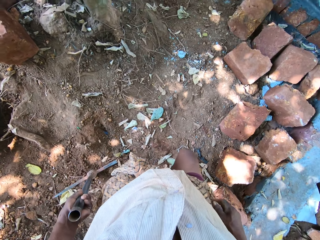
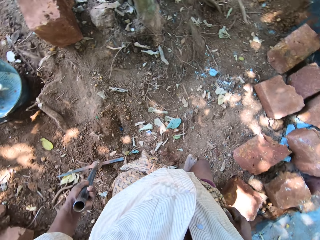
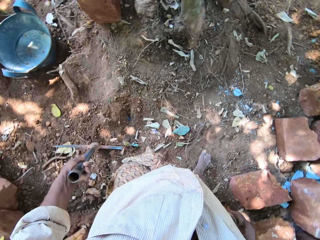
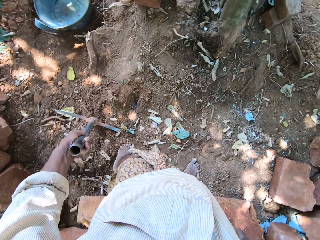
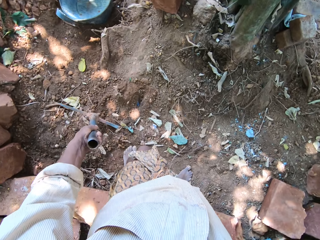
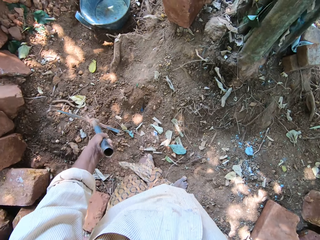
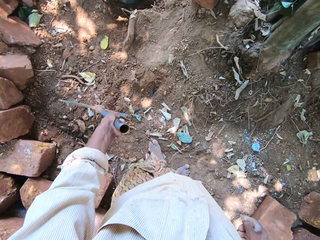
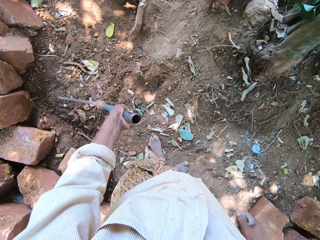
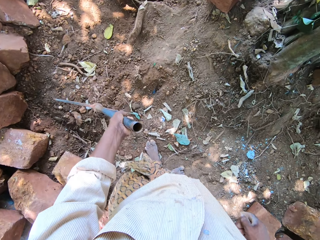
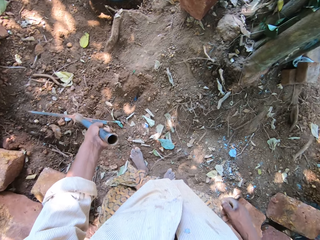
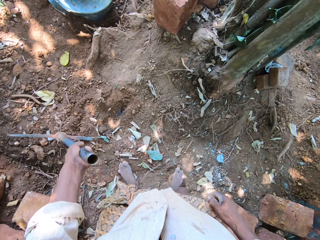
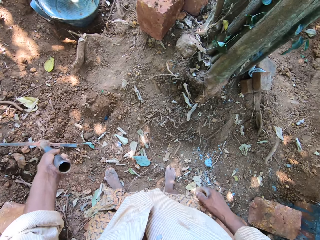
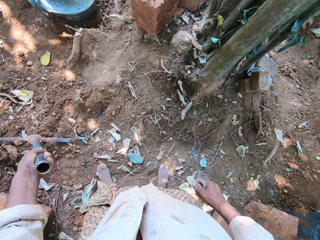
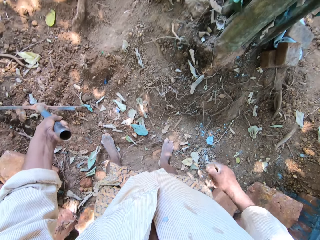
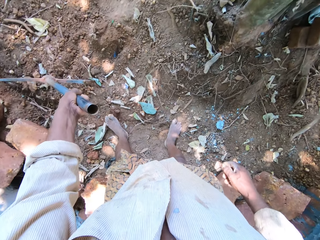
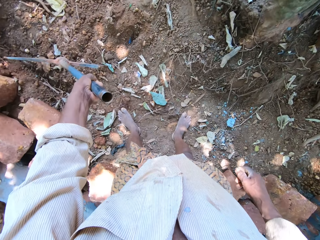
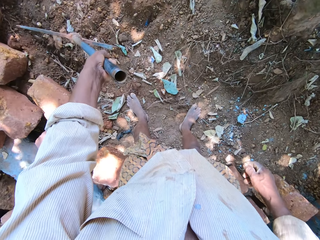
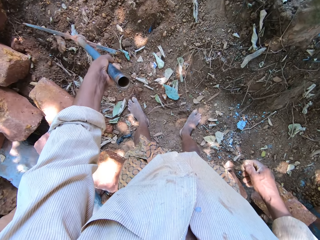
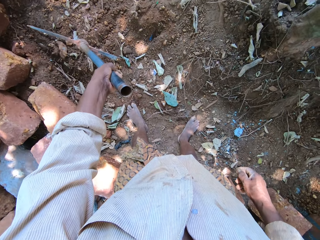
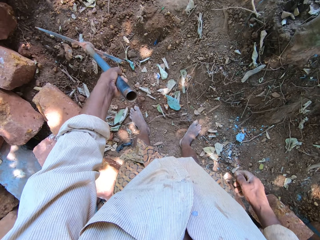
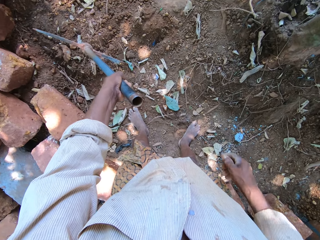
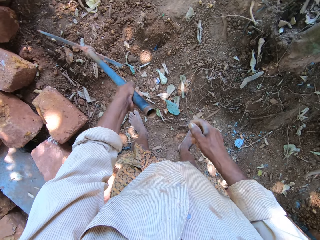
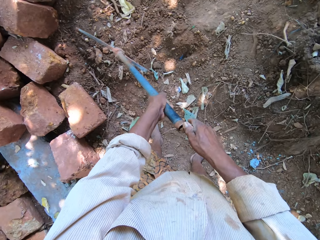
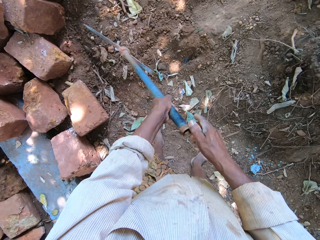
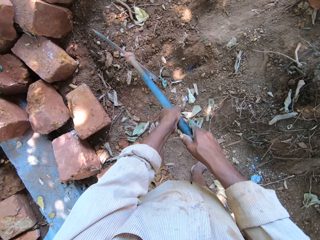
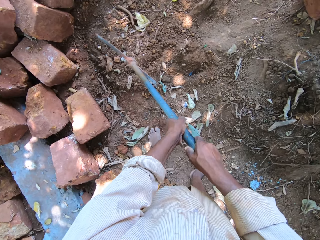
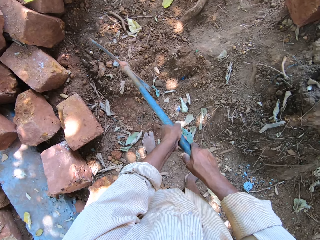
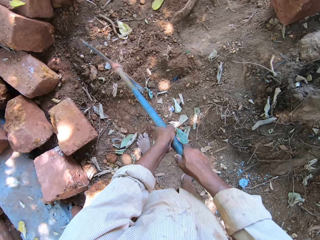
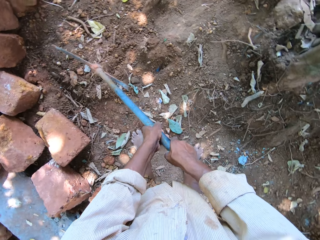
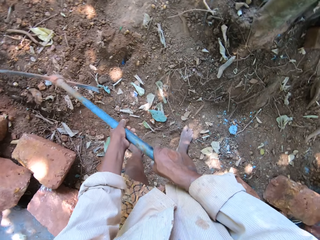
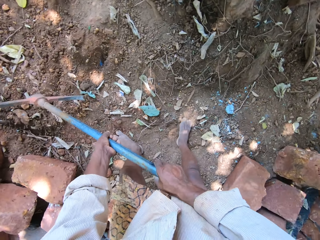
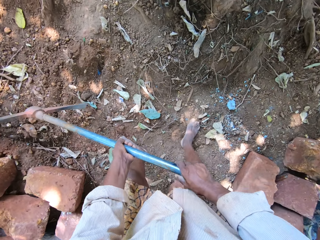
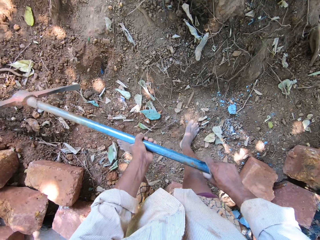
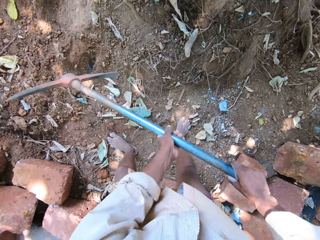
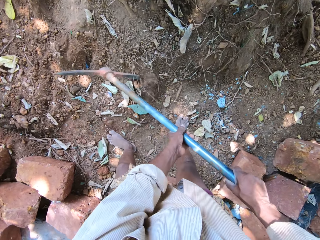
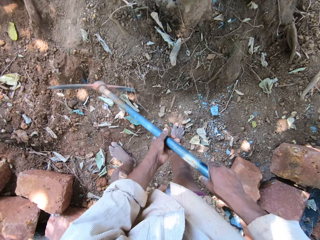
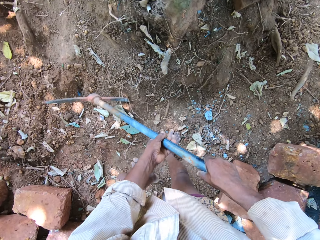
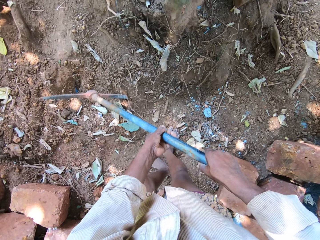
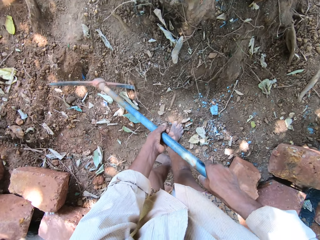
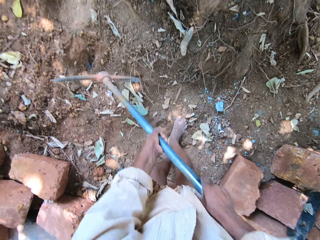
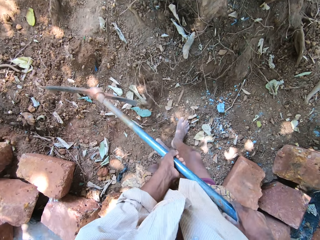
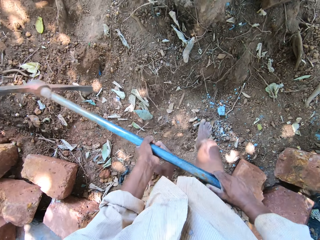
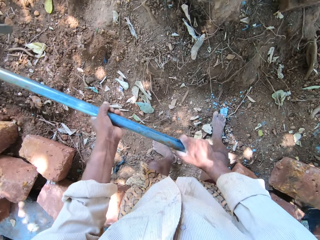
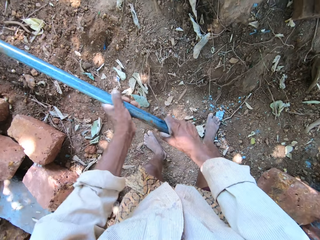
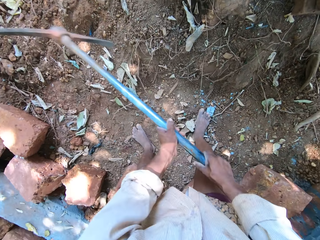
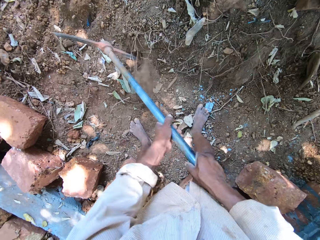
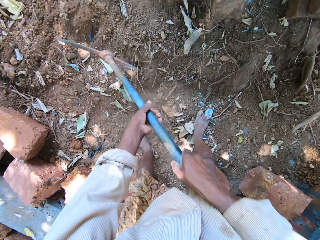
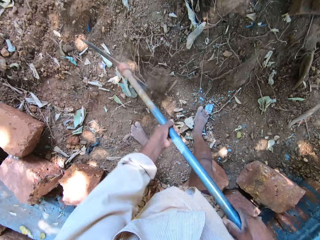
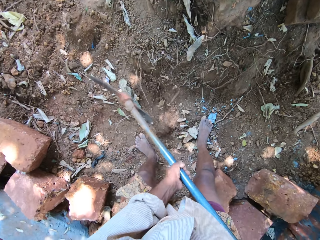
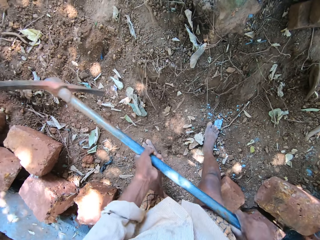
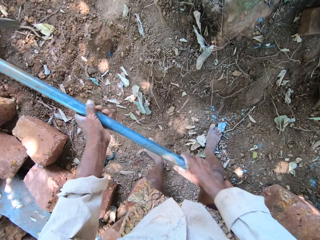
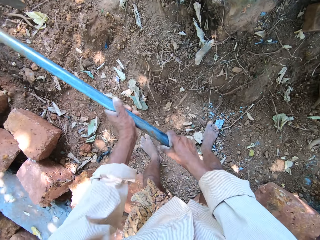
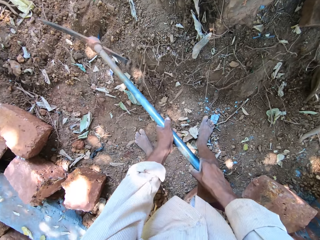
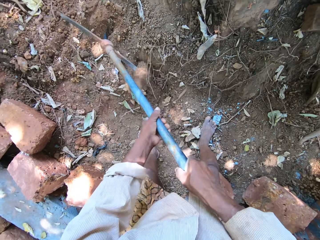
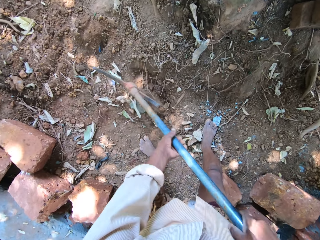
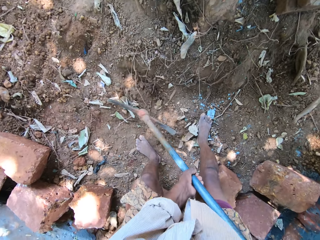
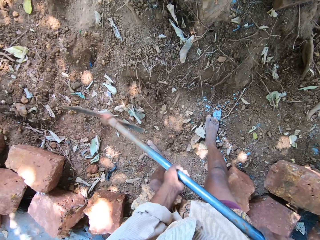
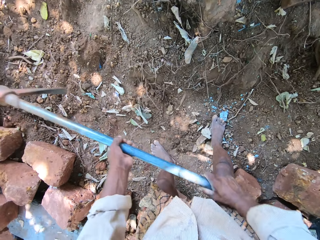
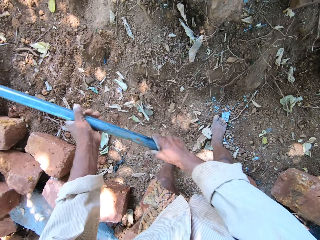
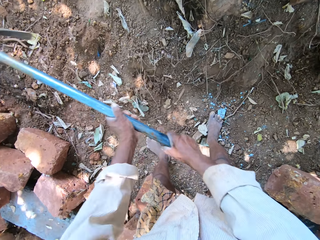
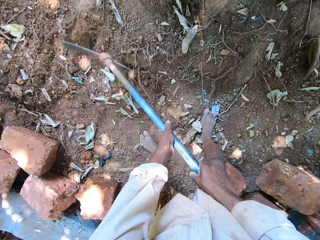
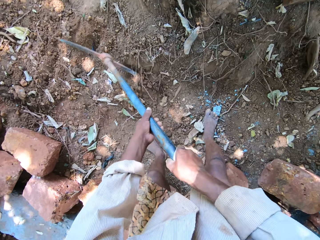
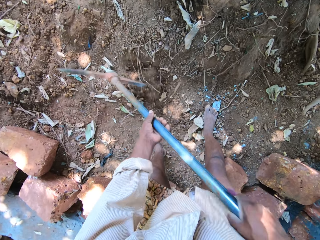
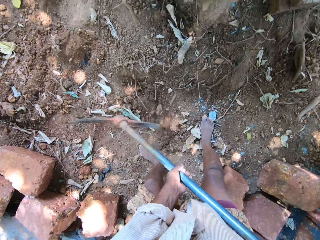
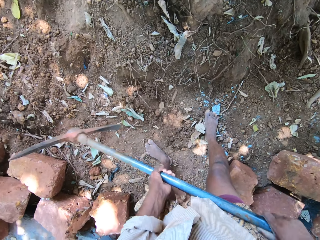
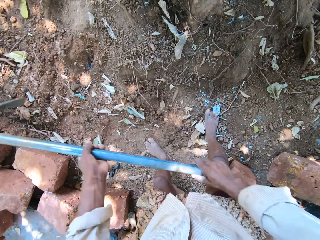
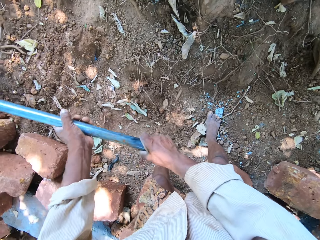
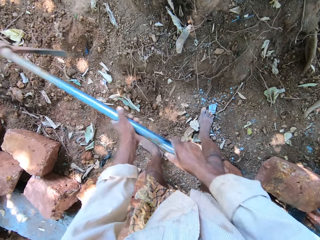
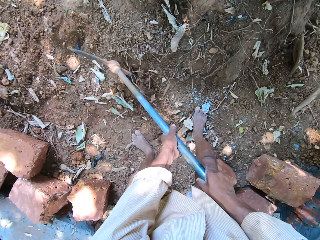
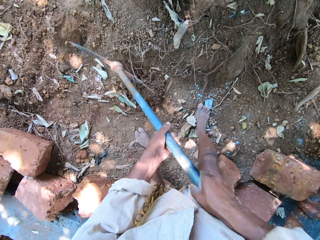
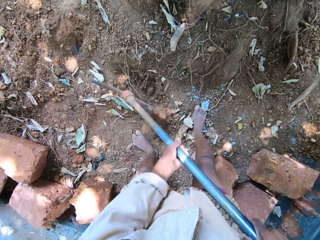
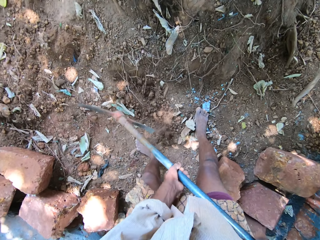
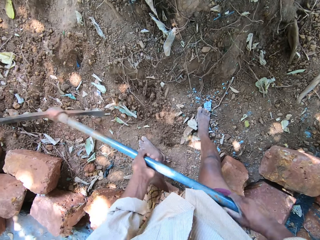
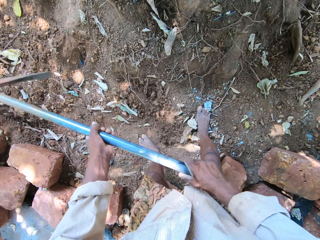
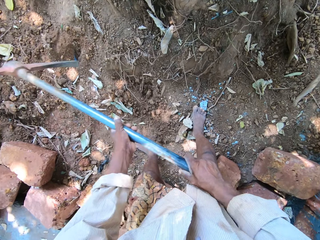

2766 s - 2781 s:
The camera wearer looks around the site. They dig a hole on the floor with the axe in both hands.

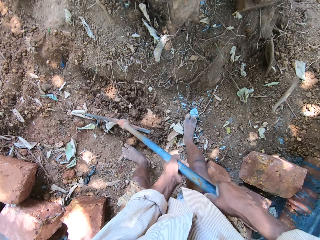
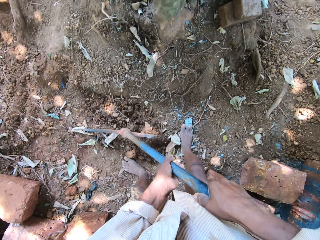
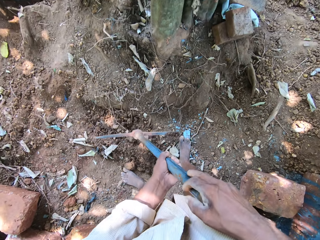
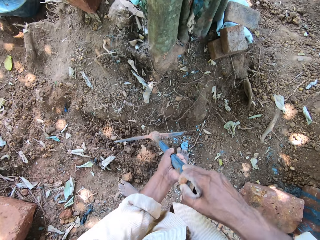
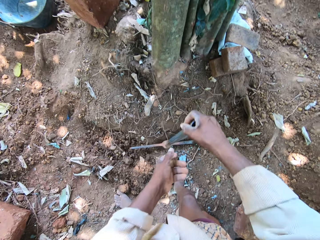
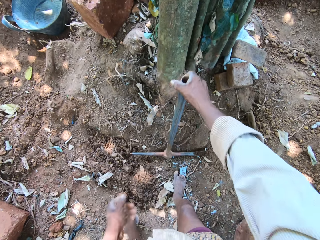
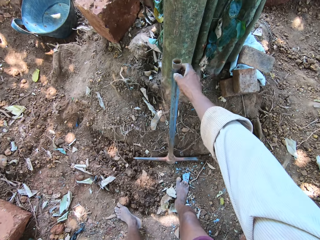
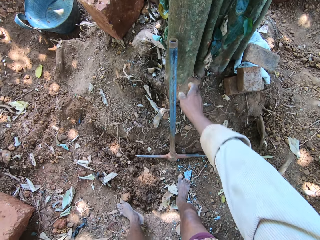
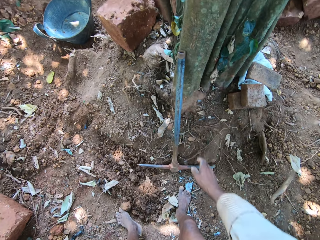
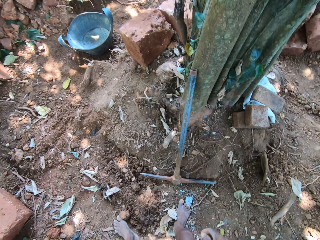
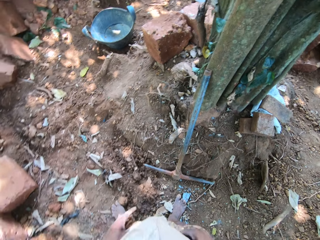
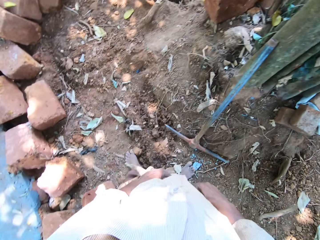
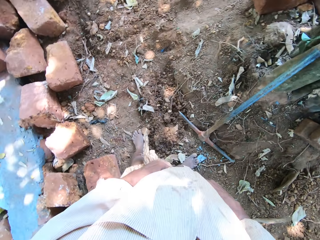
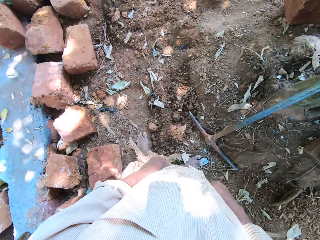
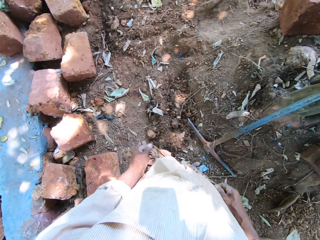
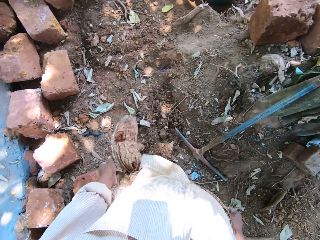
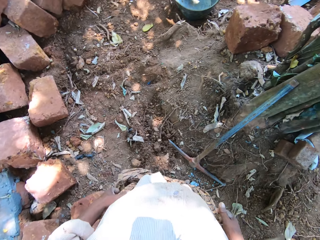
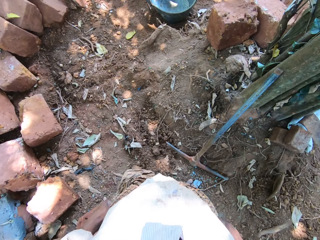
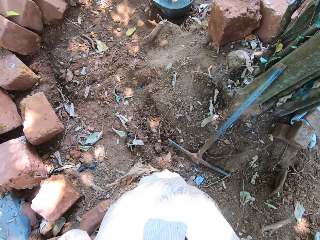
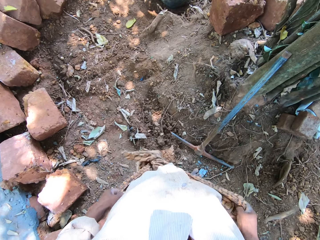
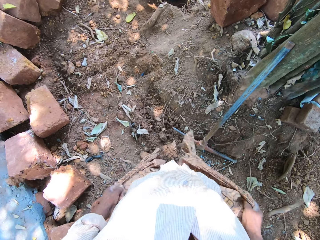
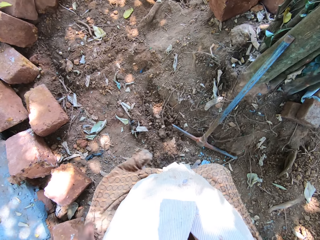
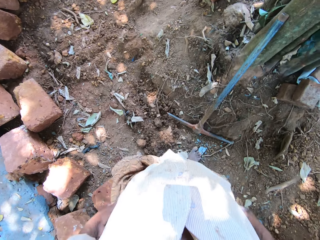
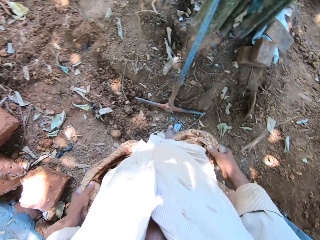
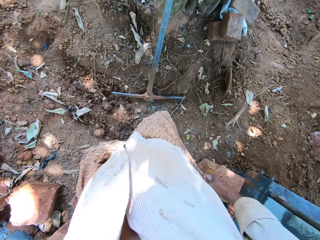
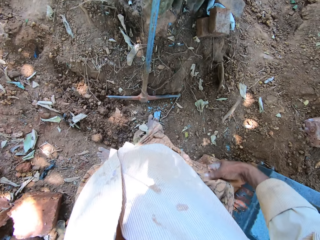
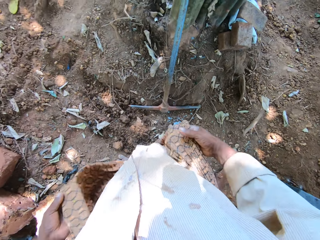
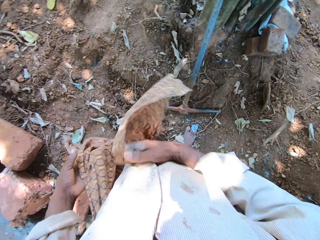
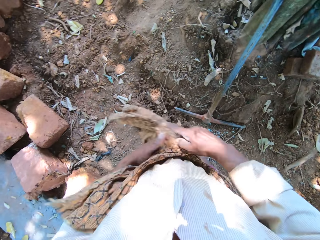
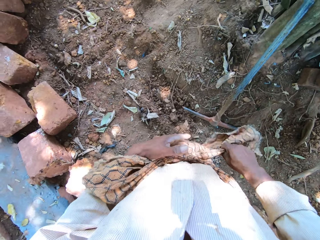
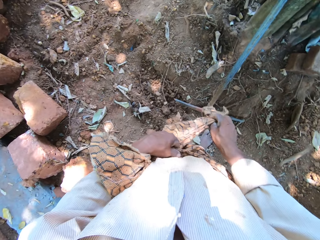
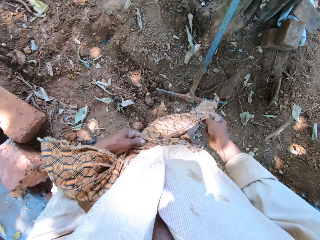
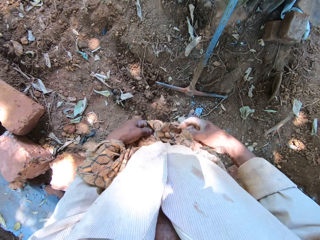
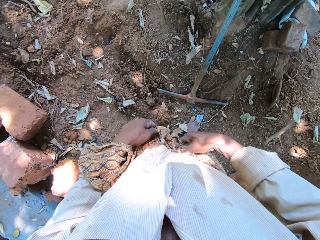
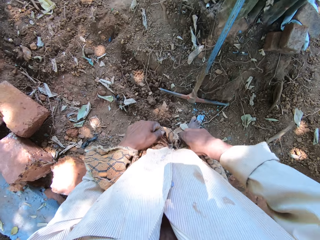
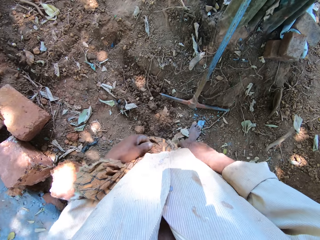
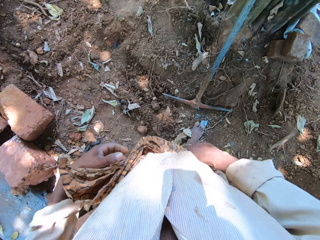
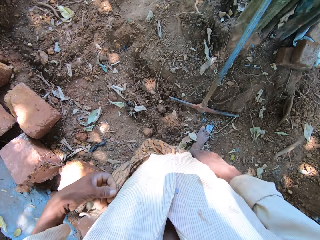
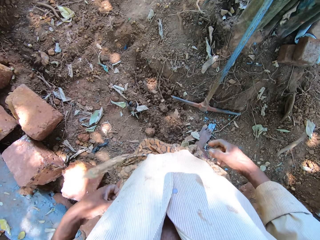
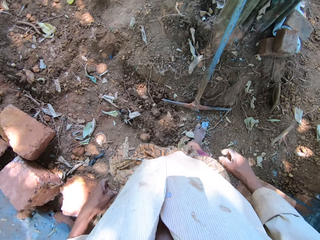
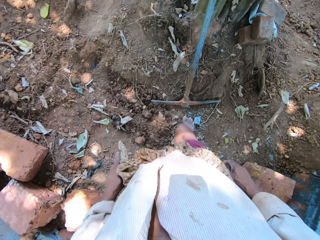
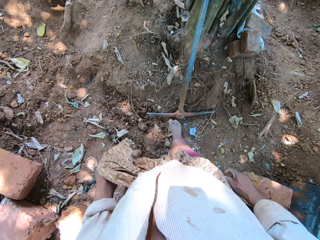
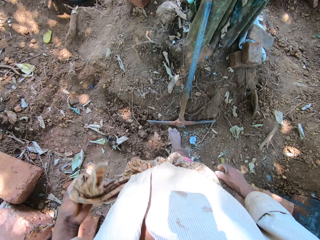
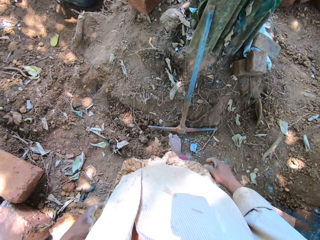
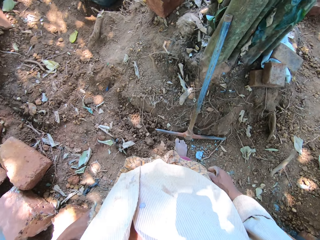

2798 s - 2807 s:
The camera wearer drops the axe beside the tree with his right hand. He adjusts a wrapper on his waist with both hands.
